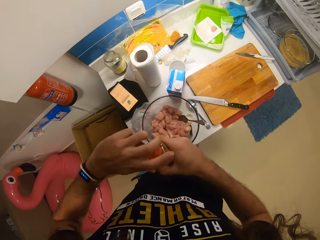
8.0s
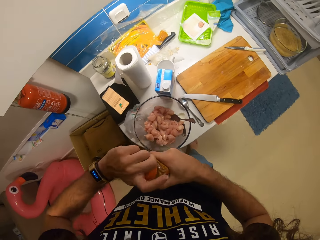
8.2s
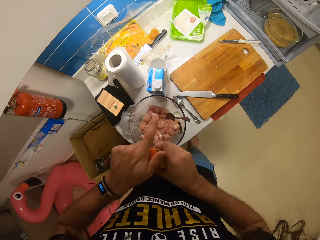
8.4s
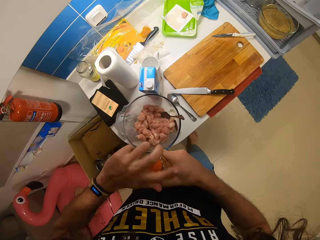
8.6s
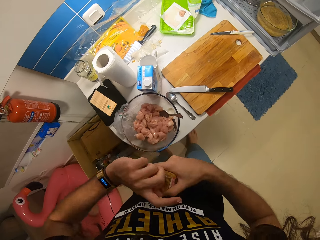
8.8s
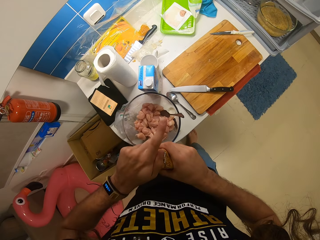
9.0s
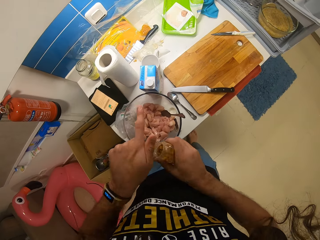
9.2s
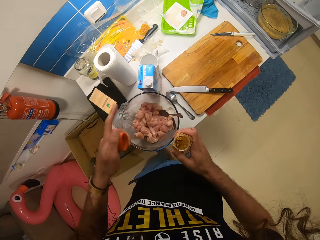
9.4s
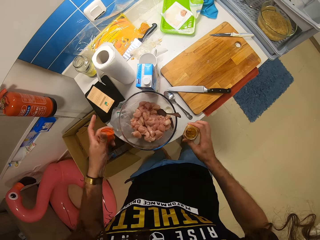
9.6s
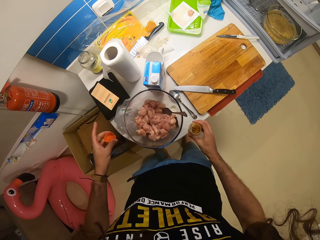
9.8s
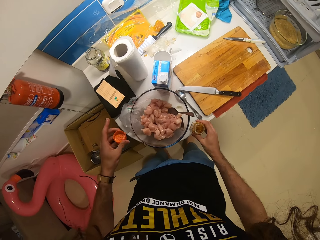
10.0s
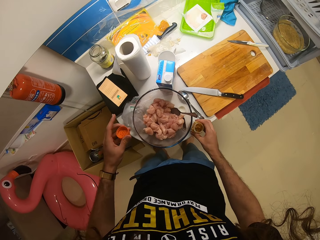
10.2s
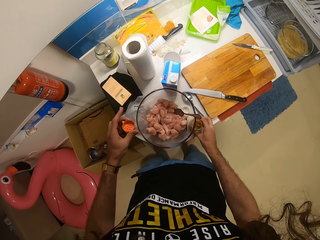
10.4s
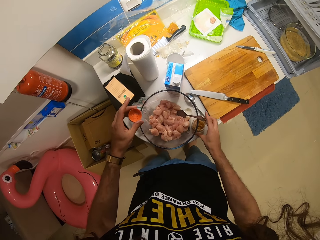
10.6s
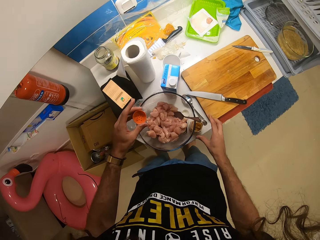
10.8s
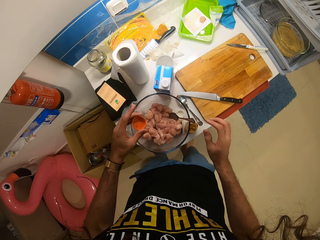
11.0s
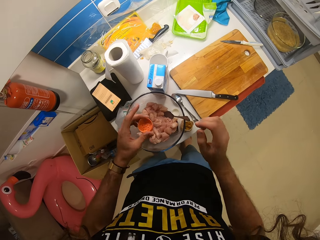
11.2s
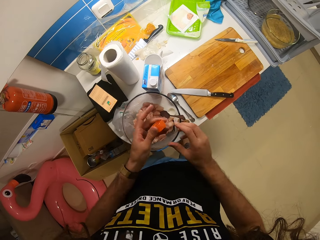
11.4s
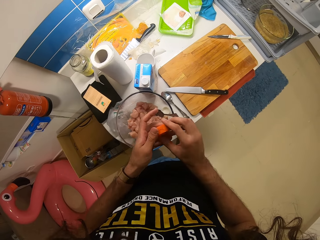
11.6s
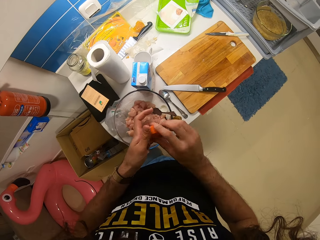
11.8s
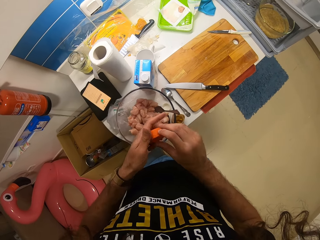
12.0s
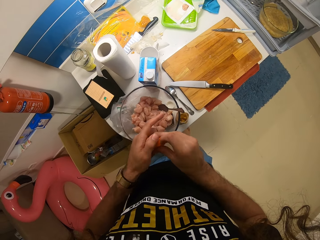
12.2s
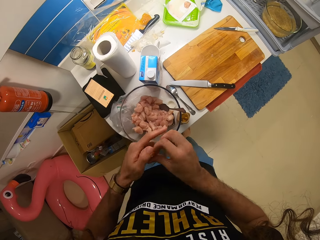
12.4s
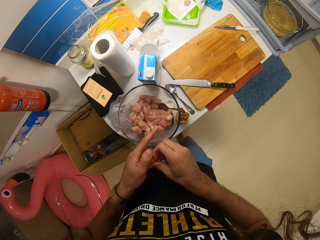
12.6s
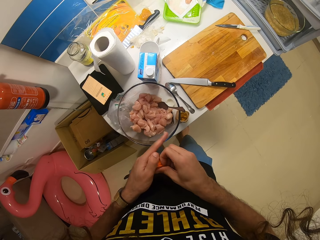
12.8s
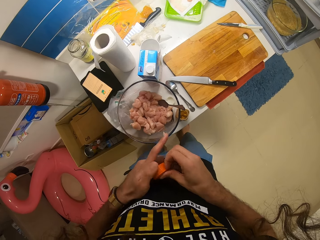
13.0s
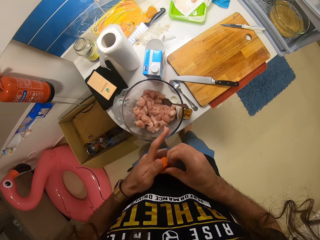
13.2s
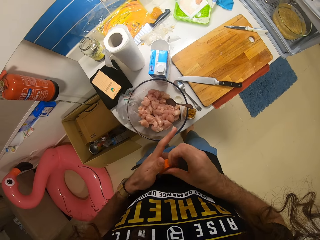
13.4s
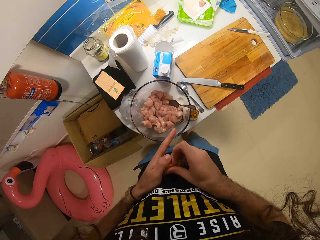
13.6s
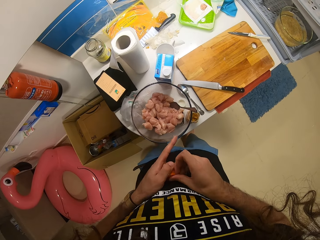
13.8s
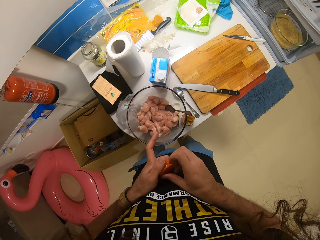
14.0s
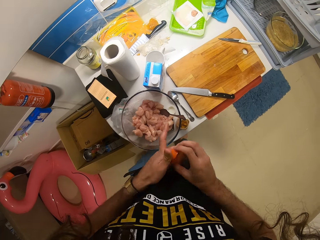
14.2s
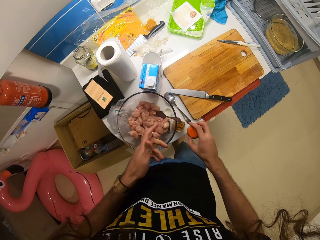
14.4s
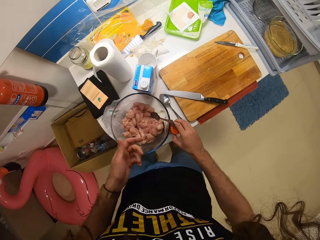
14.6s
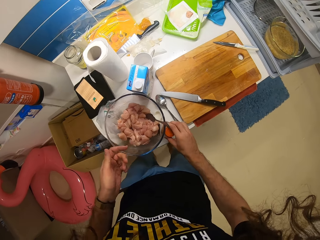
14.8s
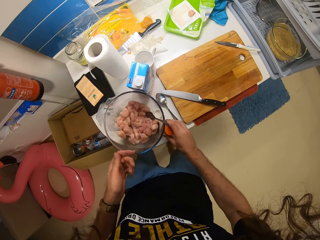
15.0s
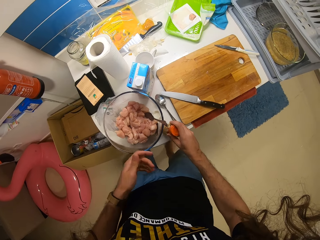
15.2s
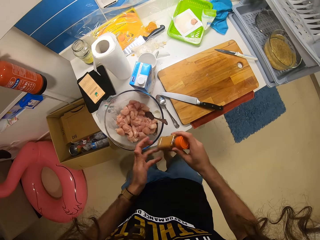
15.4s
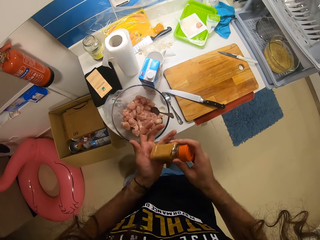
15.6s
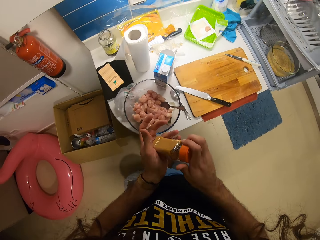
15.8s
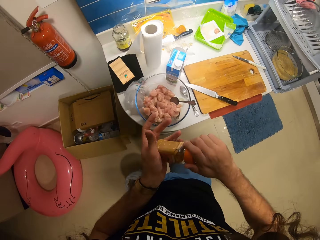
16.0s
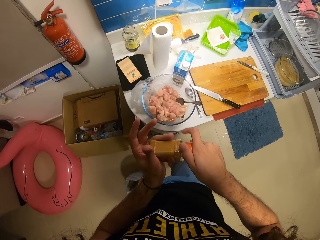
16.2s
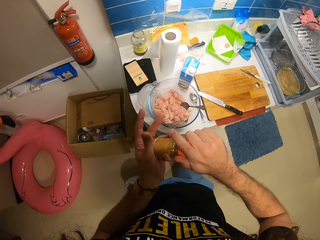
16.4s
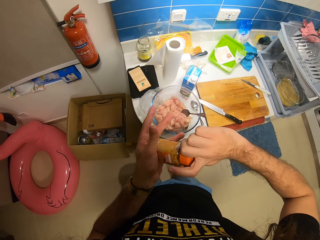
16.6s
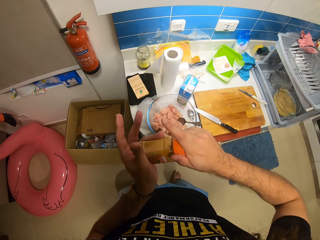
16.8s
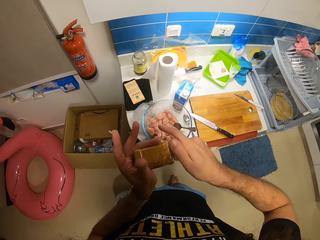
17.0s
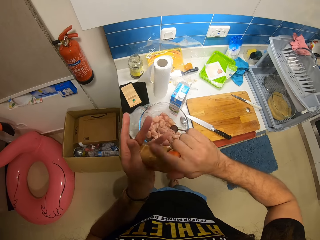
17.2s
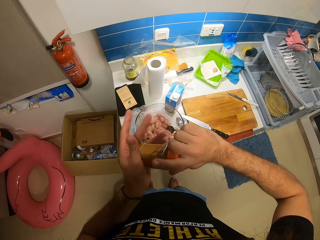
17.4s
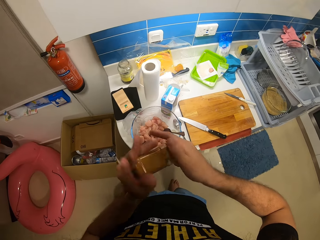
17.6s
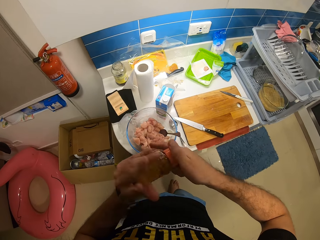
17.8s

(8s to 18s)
The camera wearer puts the spice bottle on the counter top. They open something. They put something on the table. They close the spice bottle.

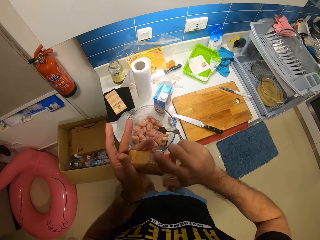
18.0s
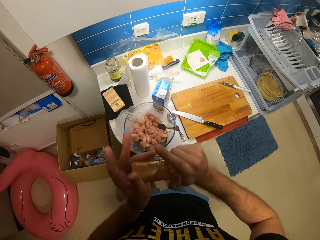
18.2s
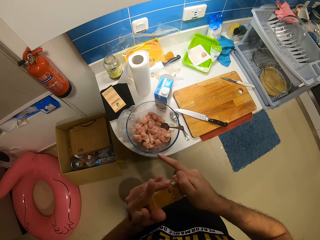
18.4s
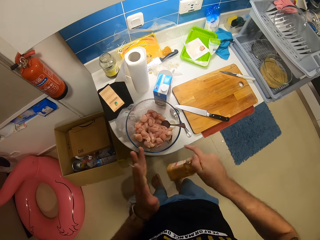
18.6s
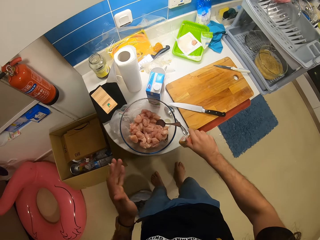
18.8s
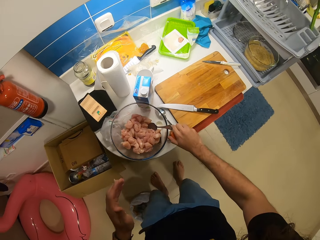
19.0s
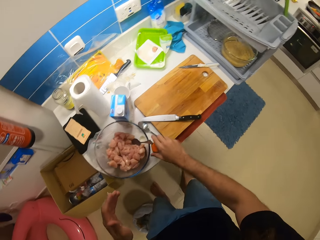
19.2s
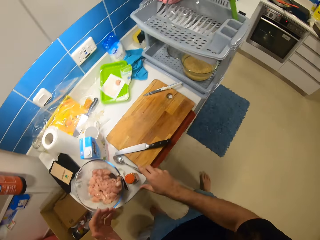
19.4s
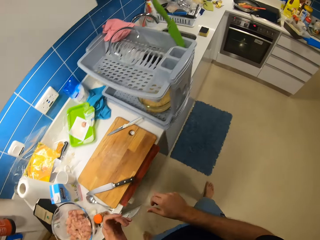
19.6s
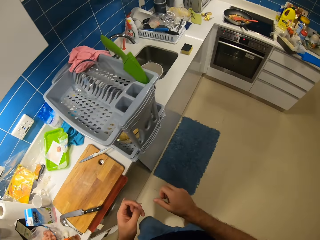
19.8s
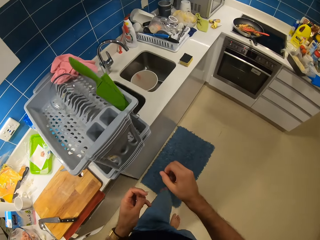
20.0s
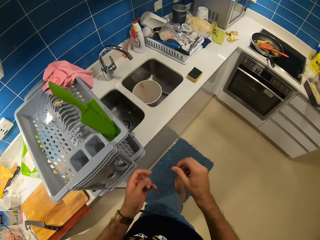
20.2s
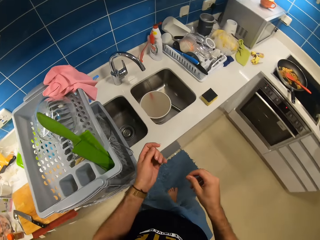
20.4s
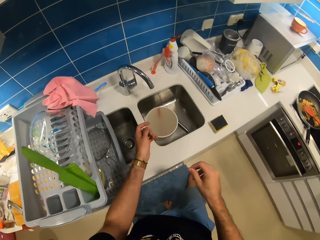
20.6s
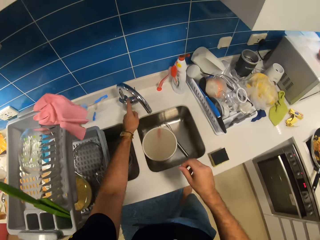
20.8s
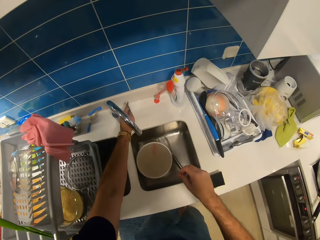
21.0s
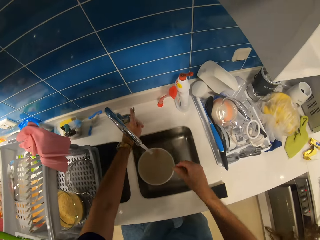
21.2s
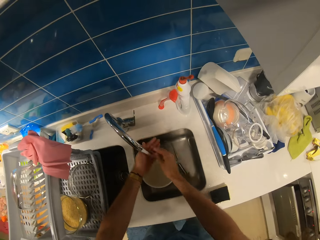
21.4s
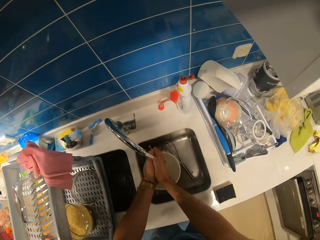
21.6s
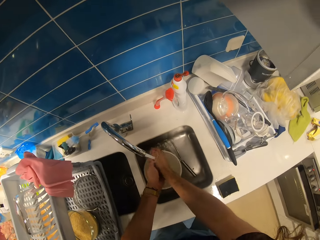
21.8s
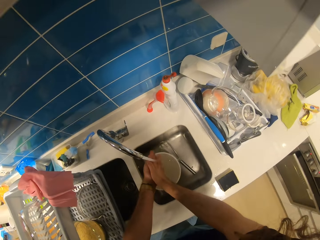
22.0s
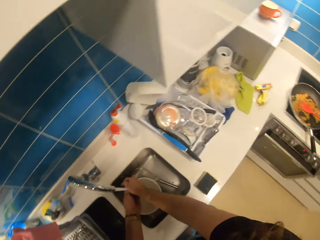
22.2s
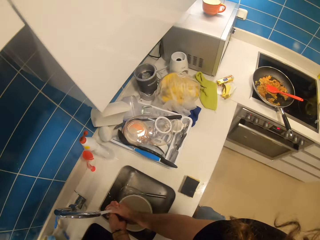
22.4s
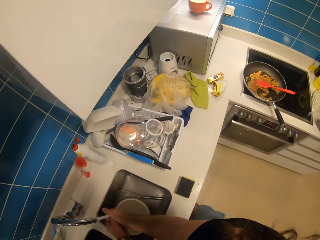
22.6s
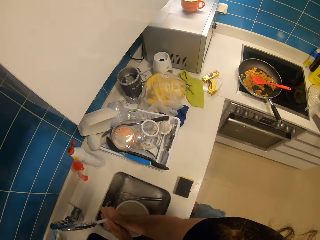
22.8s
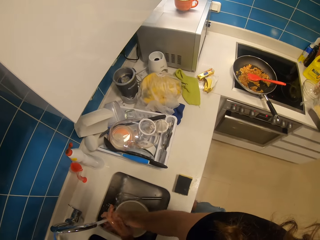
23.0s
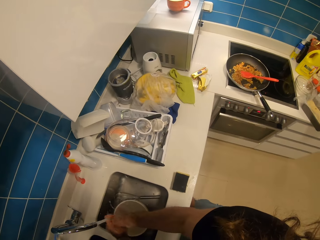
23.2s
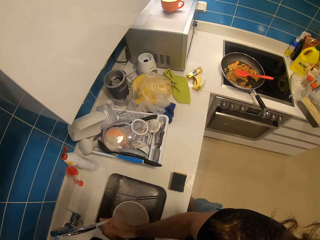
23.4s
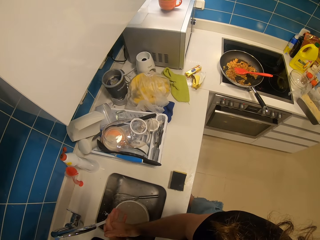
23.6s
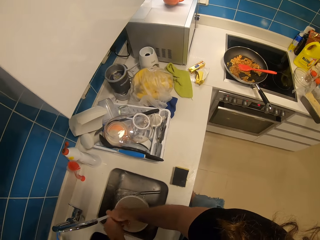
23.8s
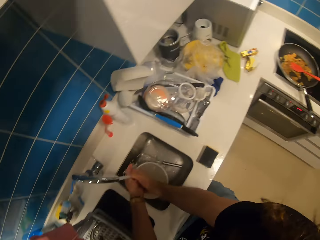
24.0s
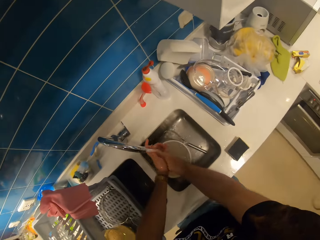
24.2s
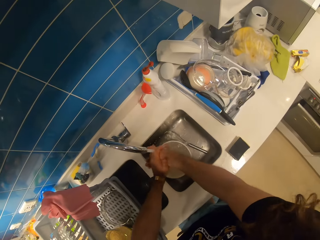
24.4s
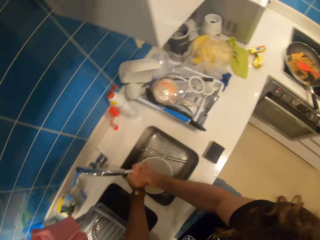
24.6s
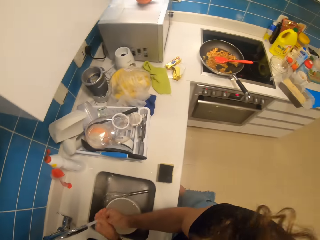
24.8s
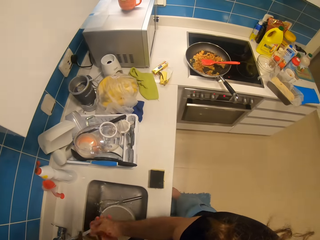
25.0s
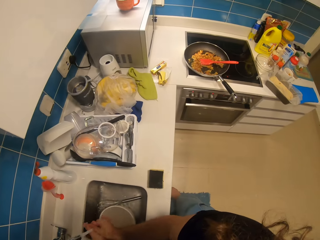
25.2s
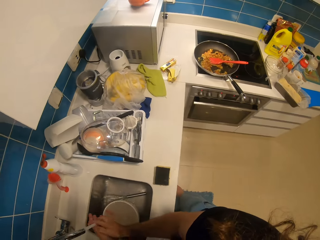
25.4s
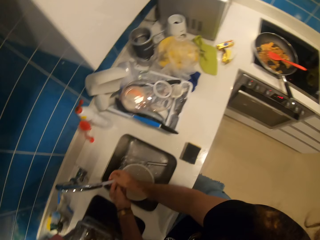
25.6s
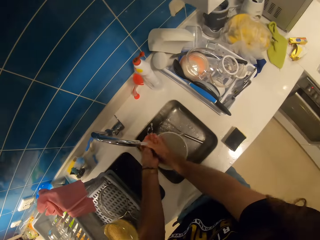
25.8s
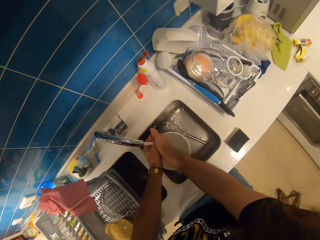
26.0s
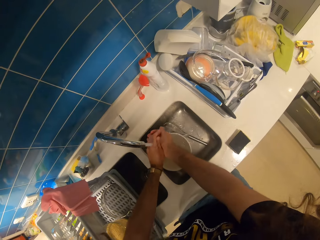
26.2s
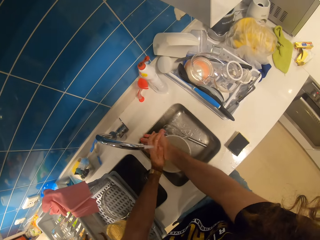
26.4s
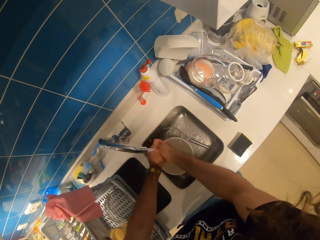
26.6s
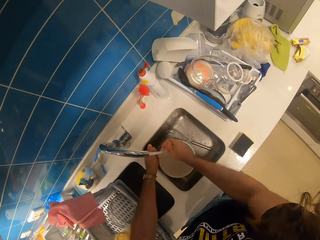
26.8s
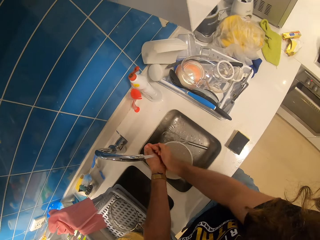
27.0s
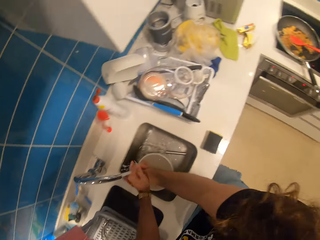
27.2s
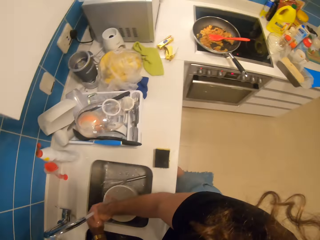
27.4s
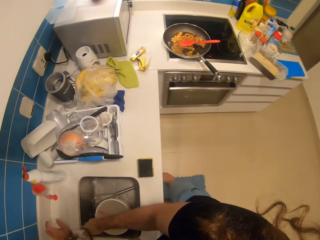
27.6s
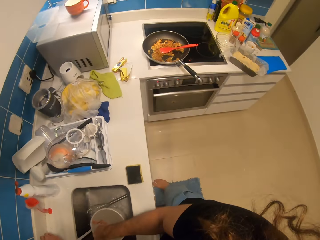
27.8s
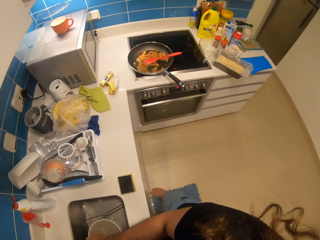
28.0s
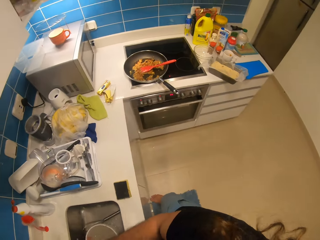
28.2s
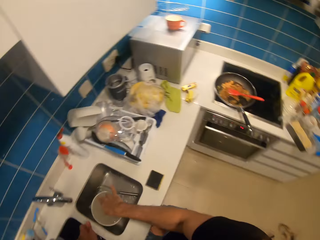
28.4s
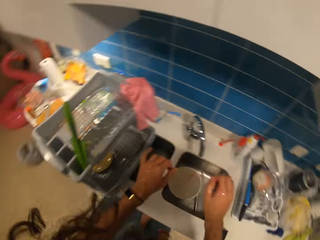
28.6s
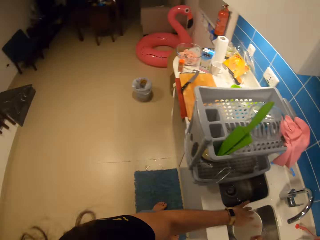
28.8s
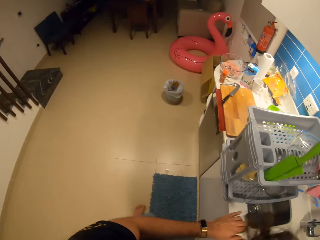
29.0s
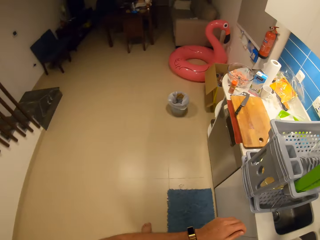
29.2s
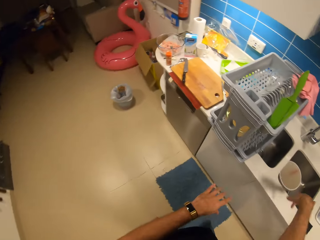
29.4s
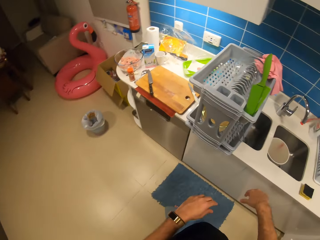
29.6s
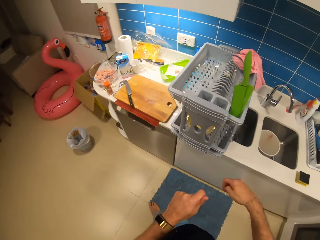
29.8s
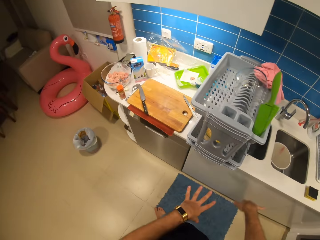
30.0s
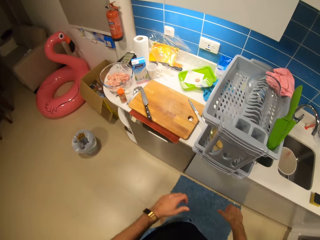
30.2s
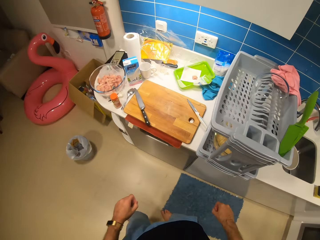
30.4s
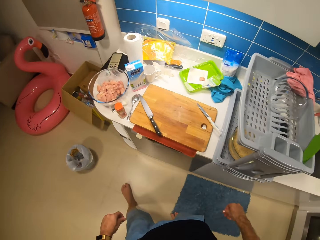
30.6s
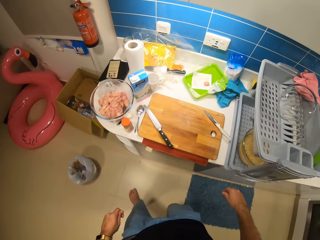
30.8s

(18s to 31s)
The camera wearer puts the spice bottle aside. They open the tap. They wash the hands. They close the tap.
